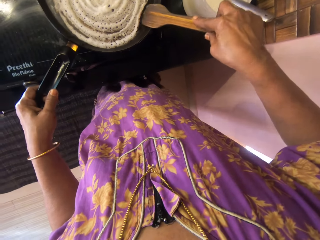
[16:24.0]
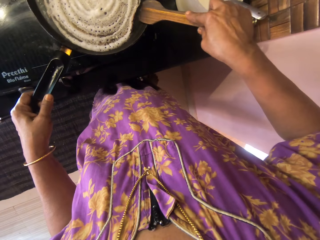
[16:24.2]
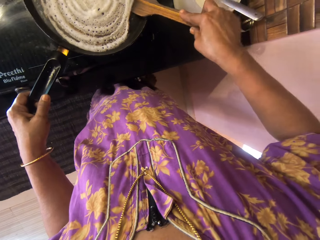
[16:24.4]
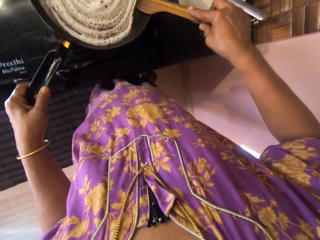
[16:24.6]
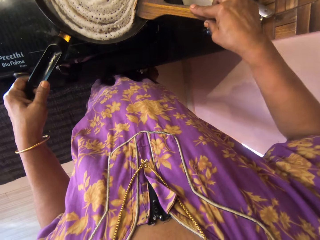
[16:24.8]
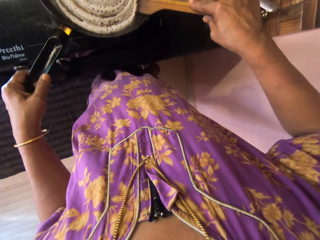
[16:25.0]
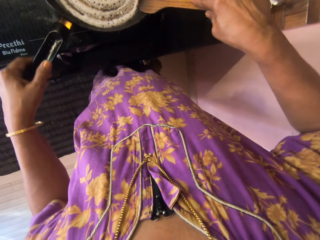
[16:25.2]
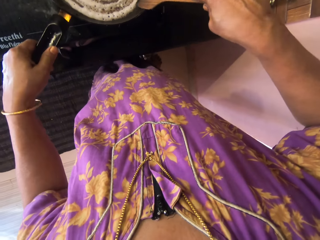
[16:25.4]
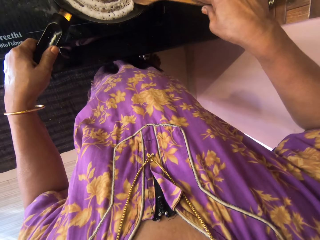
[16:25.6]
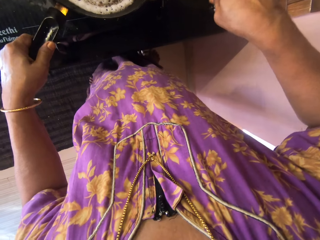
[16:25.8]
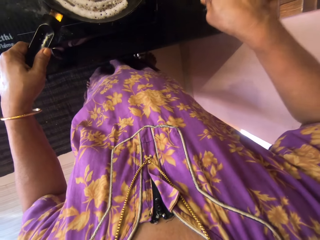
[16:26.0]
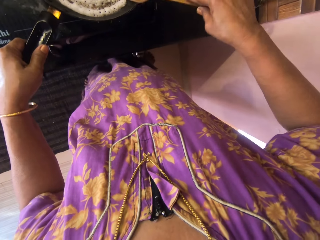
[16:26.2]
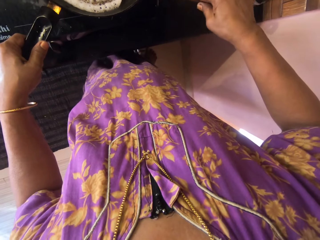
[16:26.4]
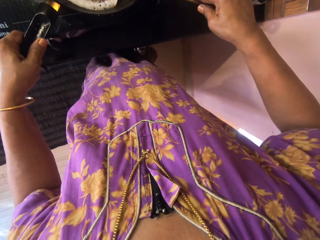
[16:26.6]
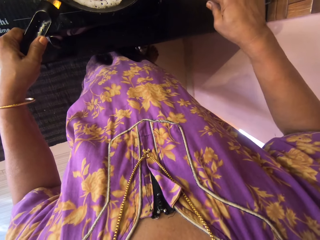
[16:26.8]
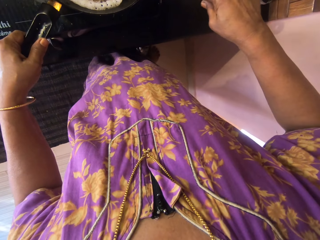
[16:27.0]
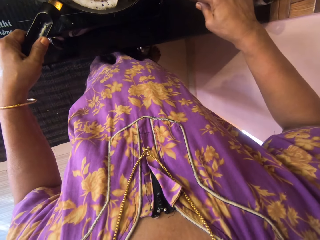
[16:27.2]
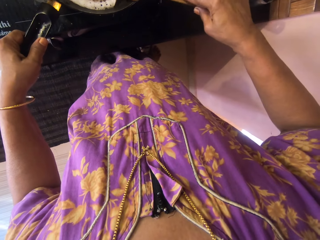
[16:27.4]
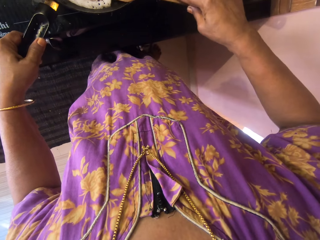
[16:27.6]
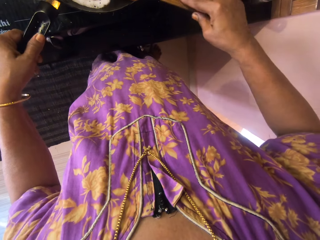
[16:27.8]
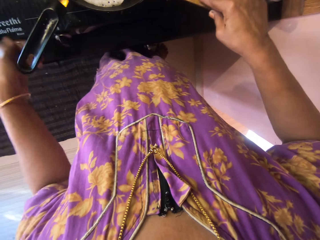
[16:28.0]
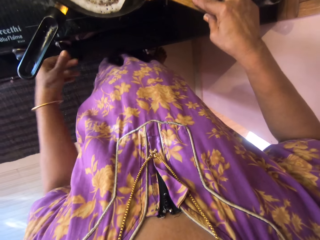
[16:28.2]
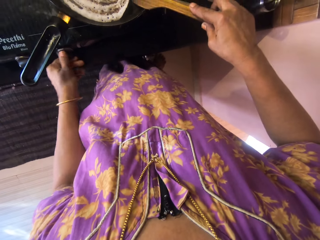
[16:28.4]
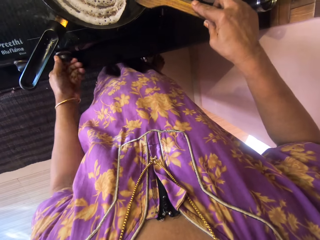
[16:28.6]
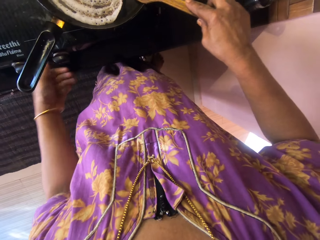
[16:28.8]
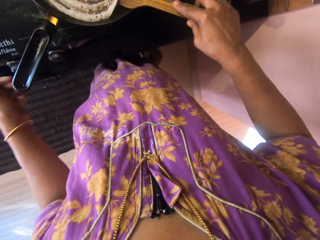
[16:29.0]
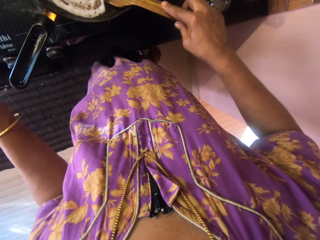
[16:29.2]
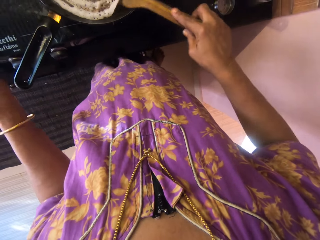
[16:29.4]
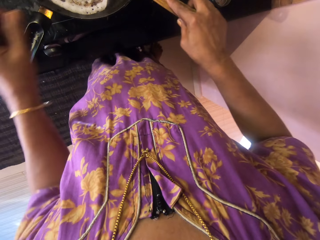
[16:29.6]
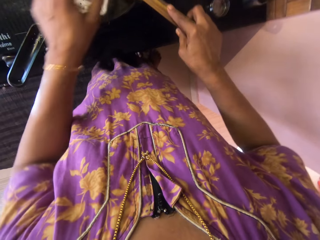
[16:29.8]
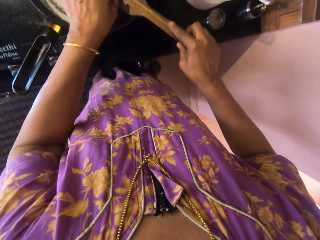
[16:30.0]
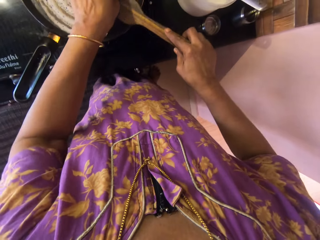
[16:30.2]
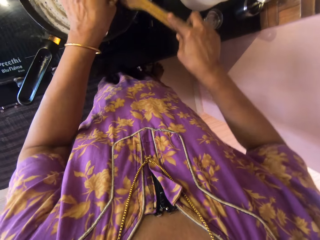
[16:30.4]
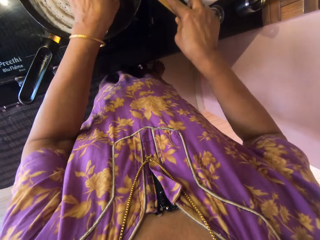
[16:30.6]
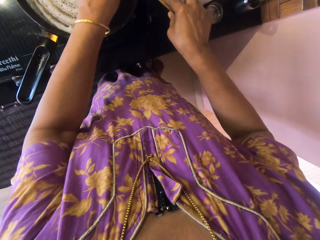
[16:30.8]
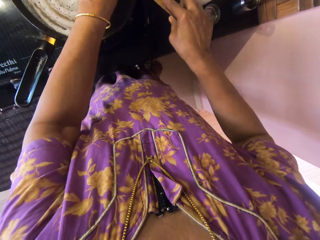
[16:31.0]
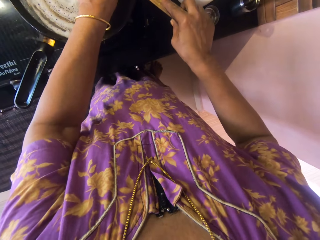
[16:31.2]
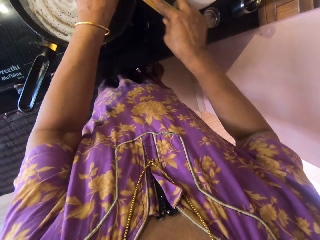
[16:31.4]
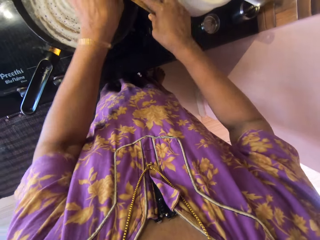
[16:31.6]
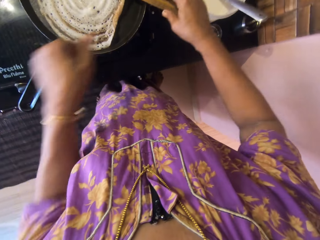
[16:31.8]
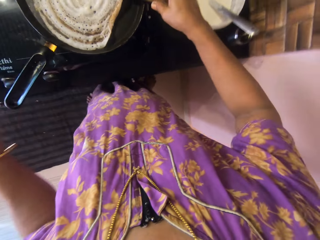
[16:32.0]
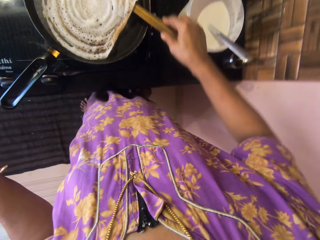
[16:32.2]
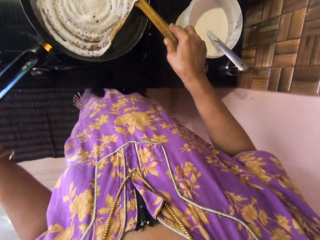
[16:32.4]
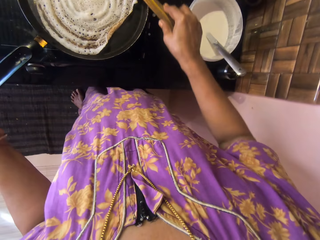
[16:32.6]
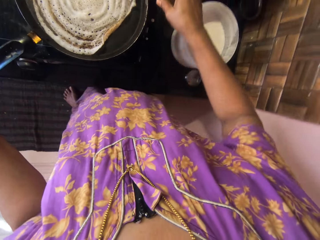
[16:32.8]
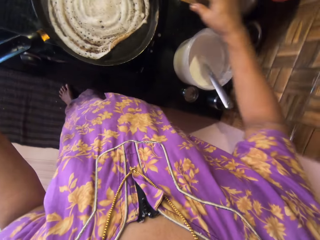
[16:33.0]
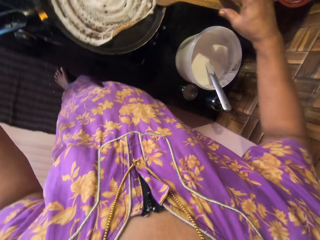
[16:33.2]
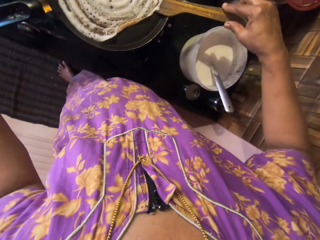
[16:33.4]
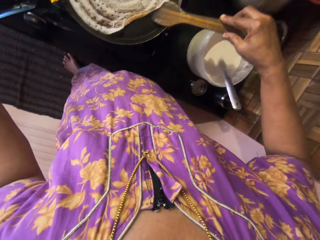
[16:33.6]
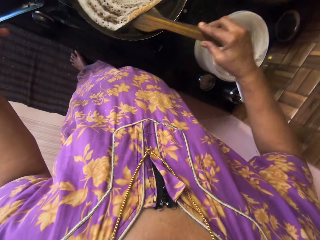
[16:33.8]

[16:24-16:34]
The camera wearer turns the control knob on the cooker with her left hand. She uses the wooden spoon to turn the pancake. She touches the pancake with her left hand.

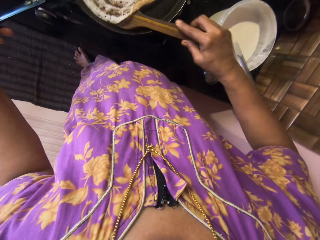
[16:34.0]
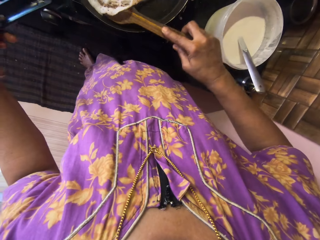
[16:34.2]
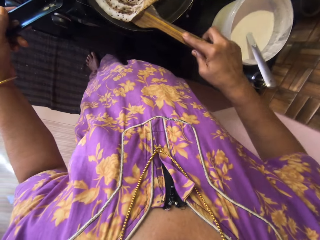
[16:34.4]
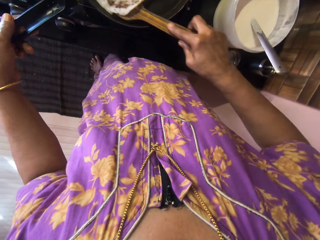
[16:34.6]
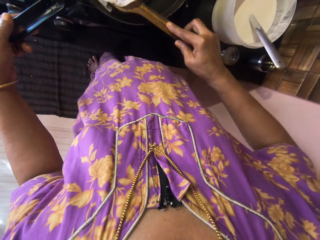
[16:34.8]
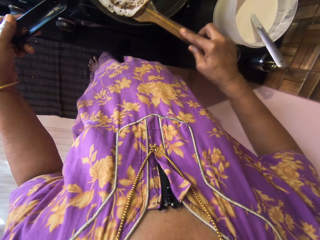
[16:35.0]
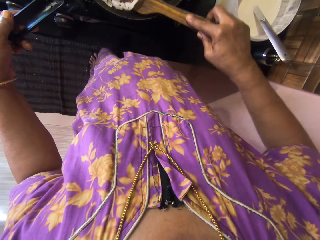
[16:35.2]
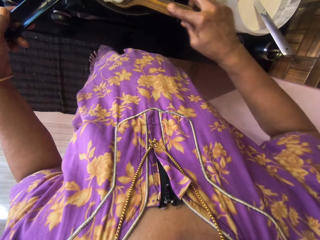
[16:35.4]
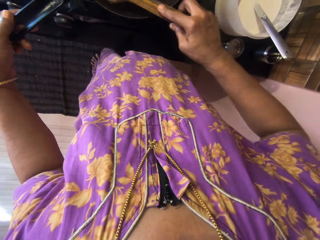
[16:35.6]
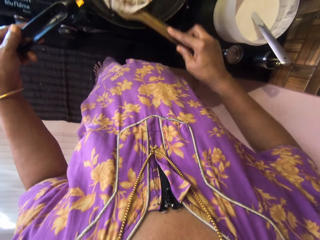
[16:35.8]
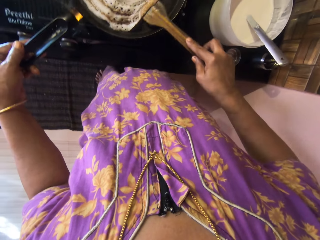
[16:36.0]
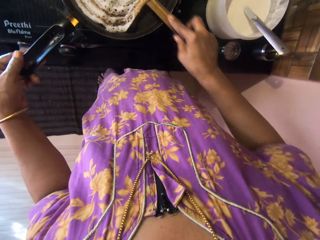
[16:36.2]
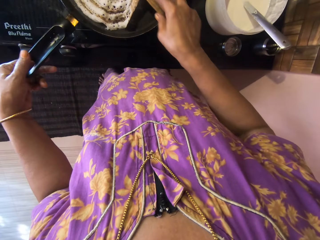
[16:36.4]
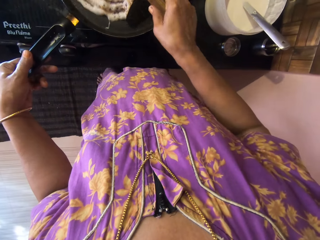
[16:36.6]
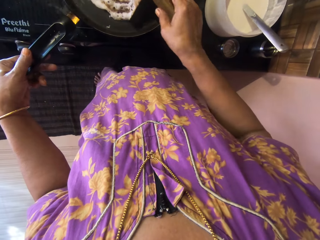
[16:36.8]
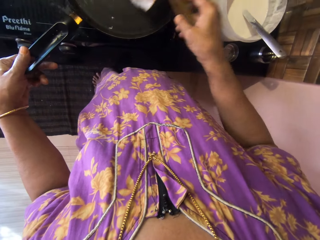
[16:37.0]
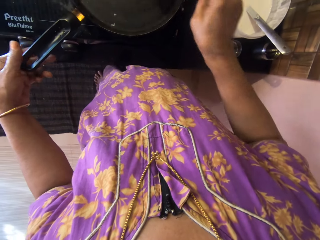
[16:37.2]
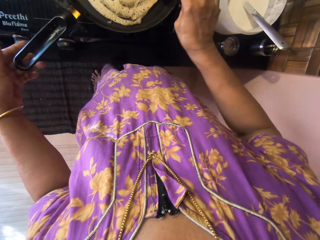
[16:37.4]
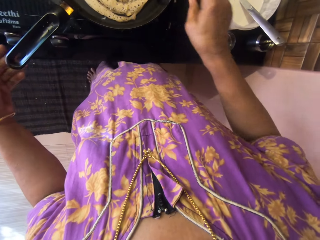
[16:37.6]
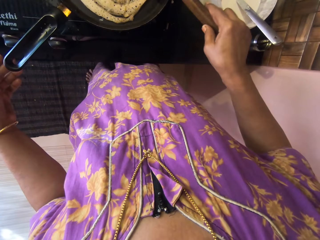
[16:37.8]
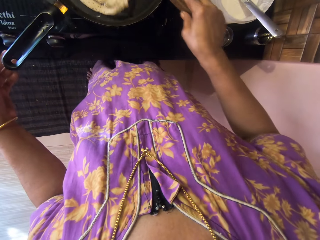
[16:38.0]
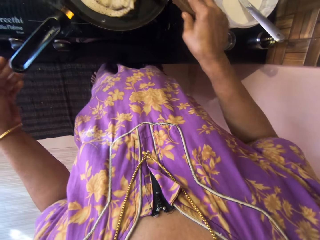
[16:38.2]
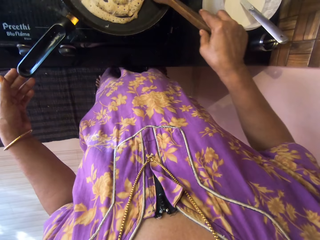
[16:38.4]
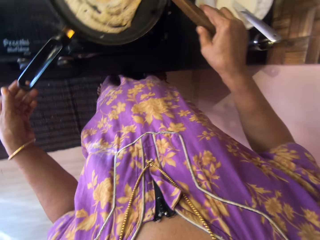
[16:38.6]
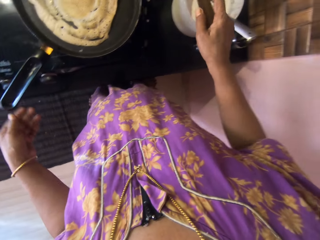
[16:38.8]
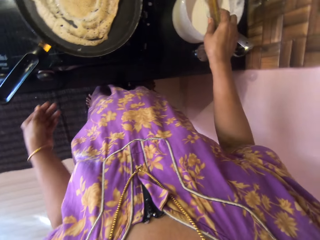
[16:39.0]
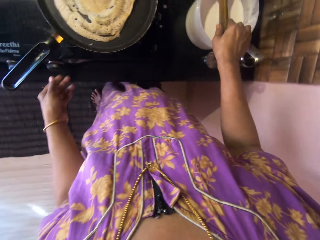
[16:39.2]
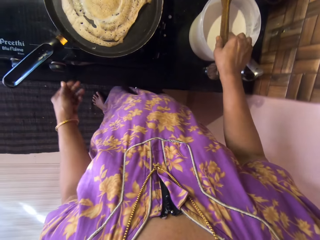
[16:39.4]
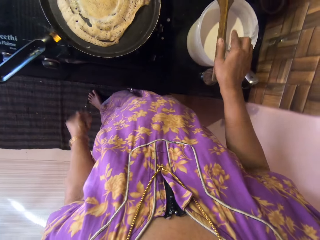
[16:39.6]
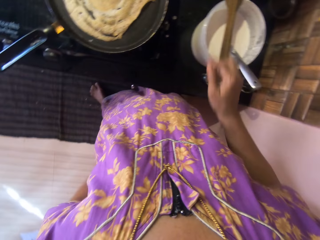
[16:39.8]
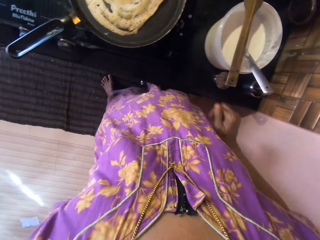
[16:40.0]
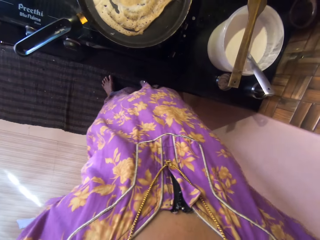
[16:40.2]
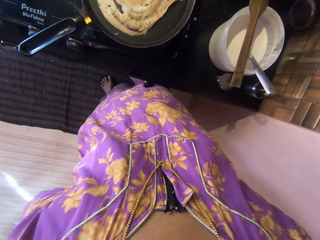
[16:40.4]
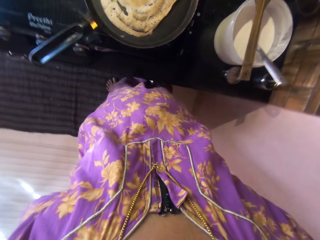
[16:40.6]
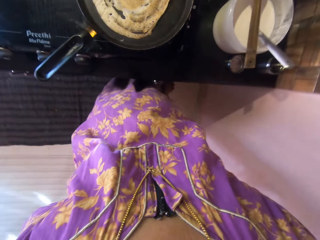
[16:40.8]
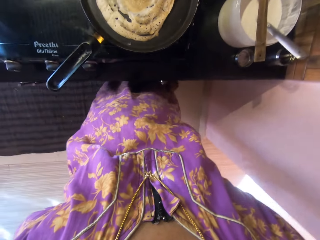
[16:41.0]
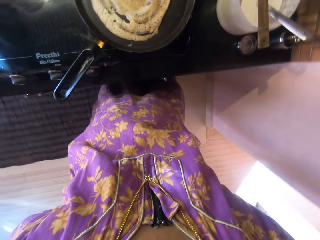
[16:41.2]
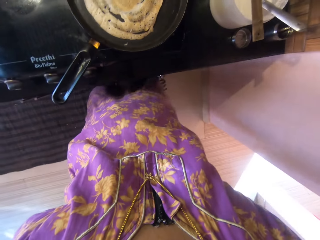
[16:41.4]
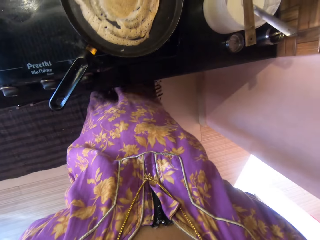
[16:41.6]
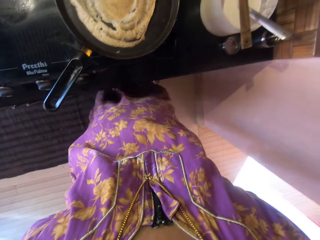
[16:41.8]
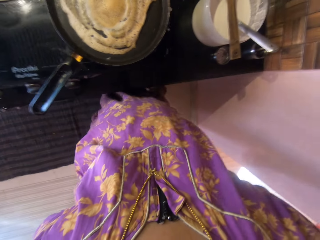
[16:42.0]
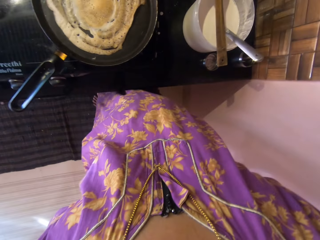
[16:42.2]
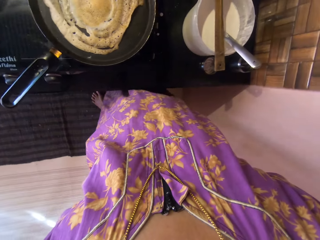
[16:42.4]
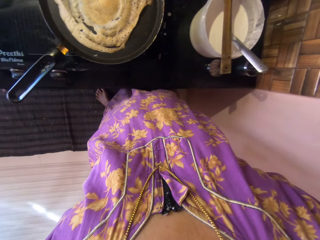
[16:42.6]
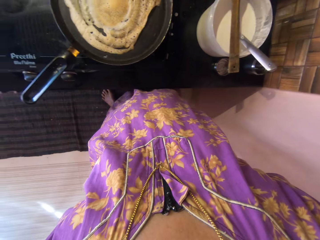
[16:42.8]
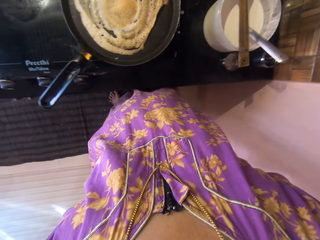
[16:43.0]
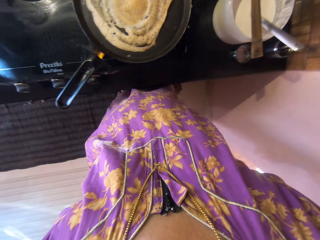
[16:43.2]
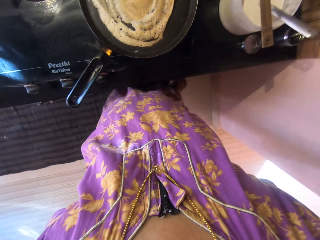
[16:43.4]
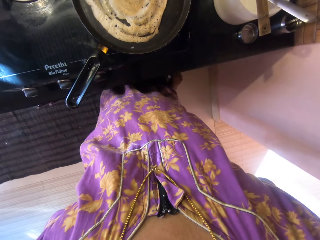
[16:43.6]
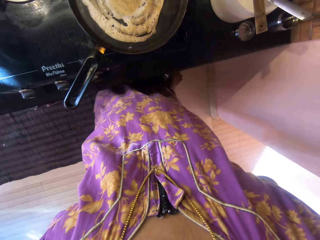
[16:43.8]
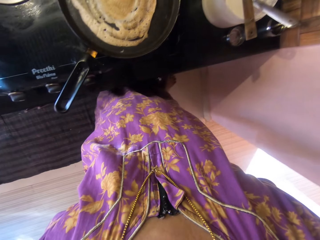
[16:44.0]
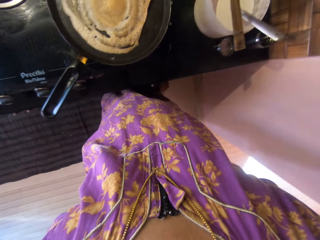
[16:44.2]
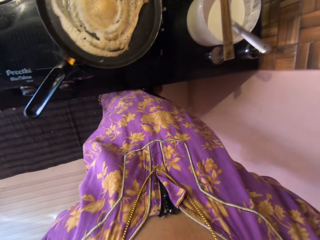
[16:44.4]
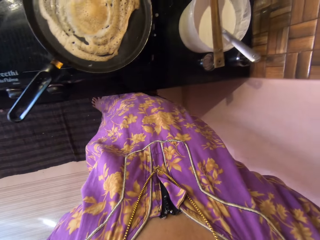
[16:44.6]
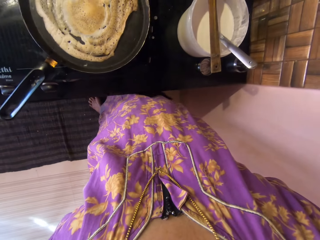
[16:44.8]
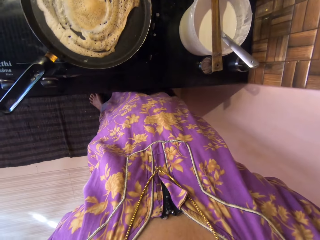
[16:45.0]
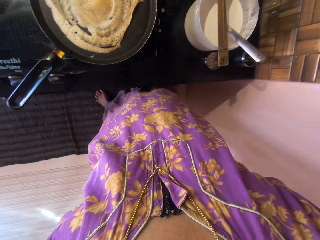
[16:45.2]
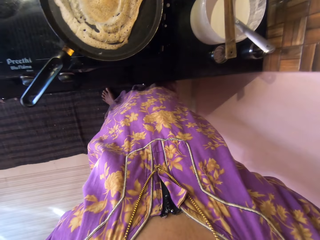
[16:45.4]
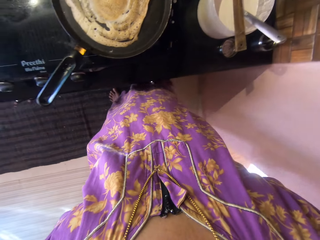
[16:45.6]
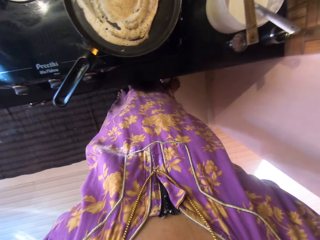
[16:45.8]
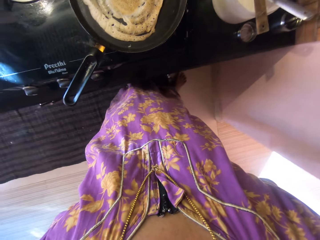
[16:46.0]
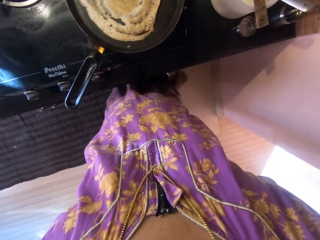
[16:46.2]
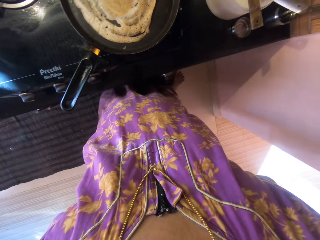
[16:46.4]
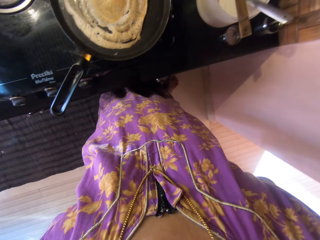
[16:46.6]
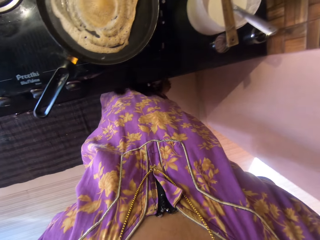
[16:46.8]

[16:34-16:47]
The camera wearer holds the pan handle with her left hand. She removes her left hand from the pan handle. She flips the pancake in the pan with the wooden spatula. She drops the wooden spatula on top of the tupperware. She places her hands behind her back.
